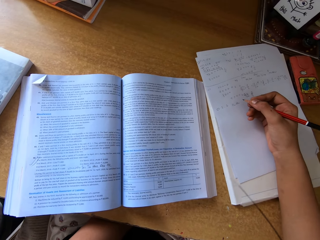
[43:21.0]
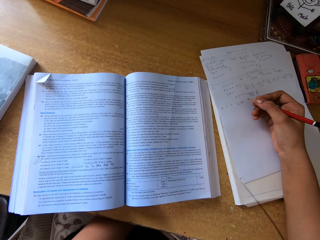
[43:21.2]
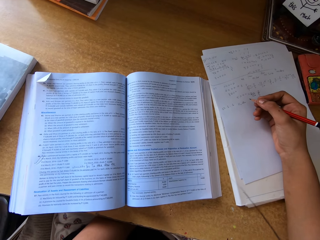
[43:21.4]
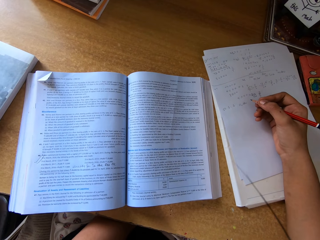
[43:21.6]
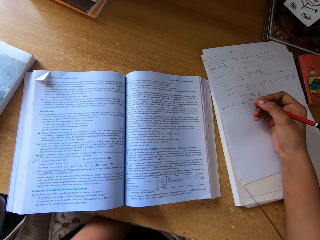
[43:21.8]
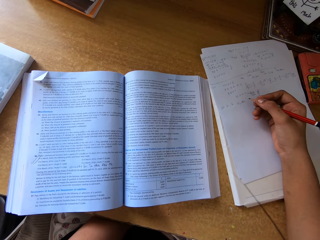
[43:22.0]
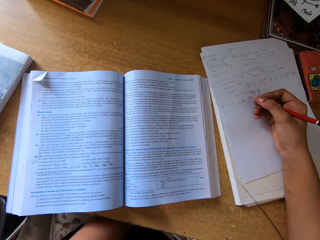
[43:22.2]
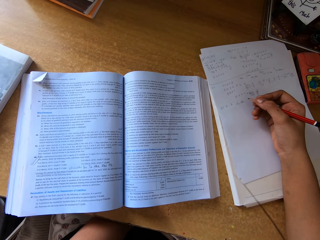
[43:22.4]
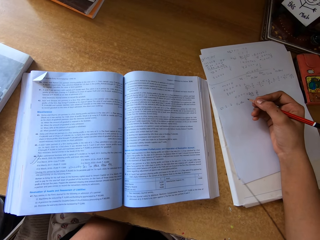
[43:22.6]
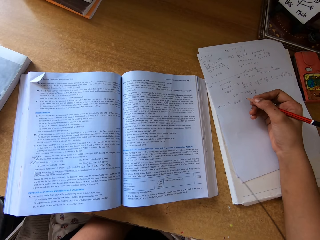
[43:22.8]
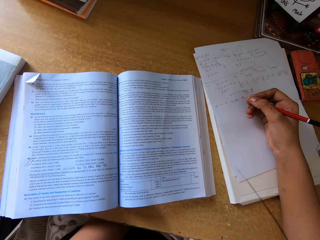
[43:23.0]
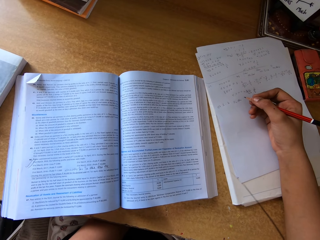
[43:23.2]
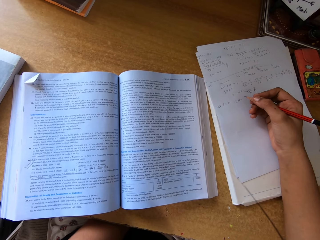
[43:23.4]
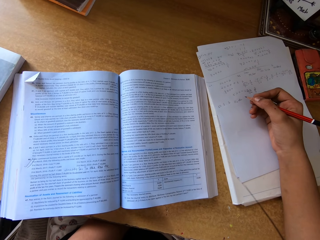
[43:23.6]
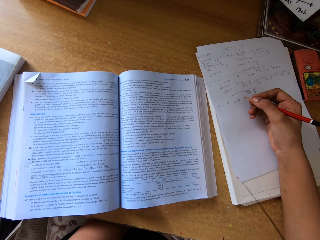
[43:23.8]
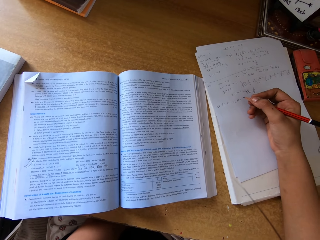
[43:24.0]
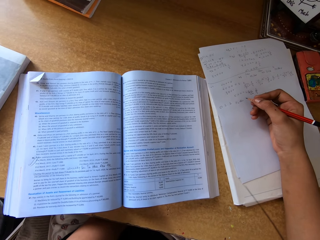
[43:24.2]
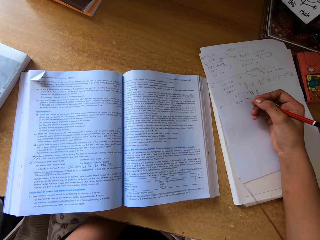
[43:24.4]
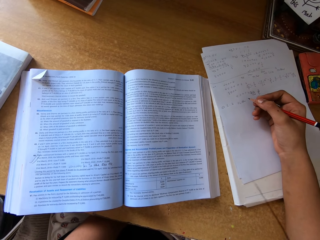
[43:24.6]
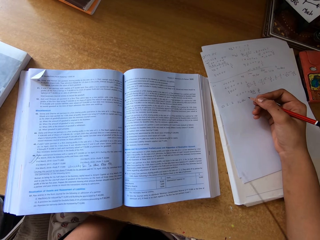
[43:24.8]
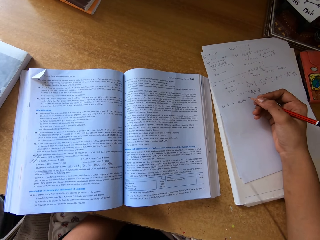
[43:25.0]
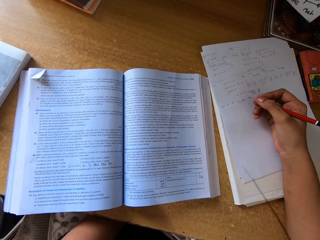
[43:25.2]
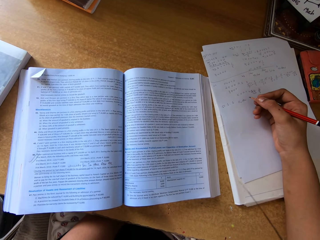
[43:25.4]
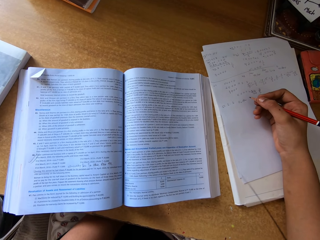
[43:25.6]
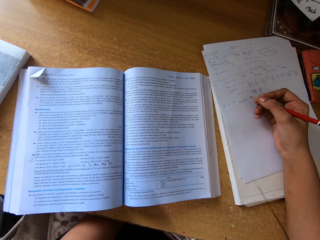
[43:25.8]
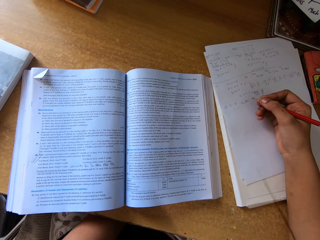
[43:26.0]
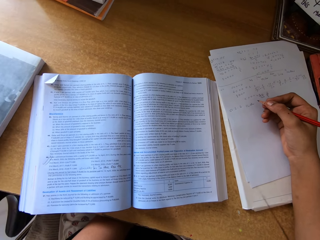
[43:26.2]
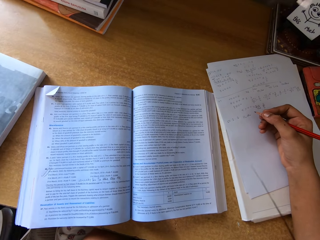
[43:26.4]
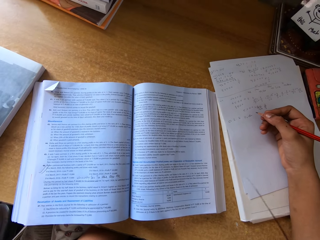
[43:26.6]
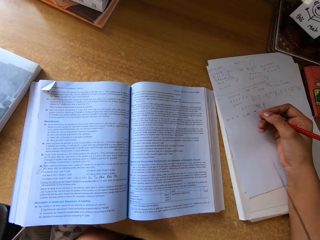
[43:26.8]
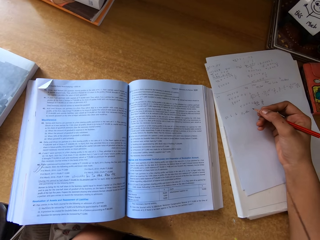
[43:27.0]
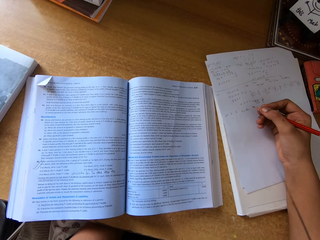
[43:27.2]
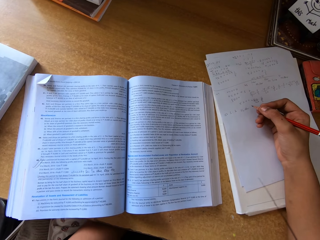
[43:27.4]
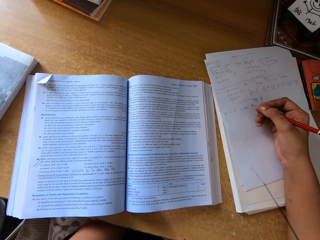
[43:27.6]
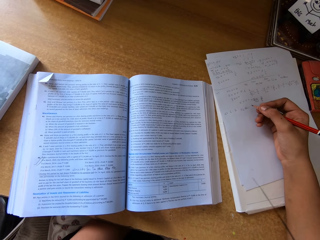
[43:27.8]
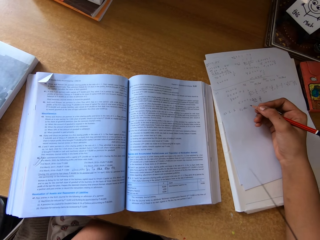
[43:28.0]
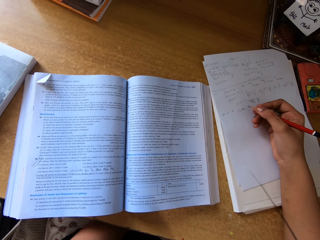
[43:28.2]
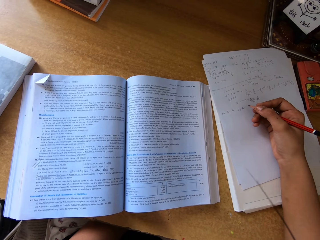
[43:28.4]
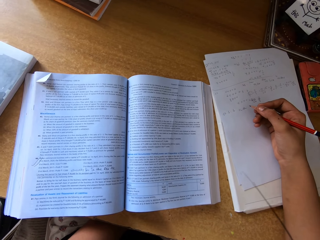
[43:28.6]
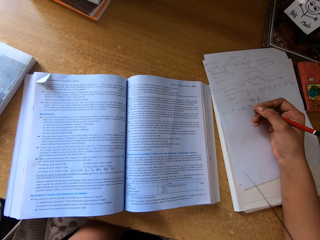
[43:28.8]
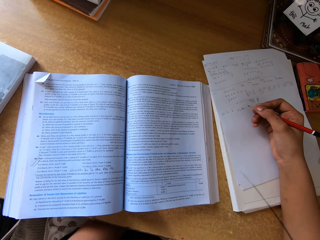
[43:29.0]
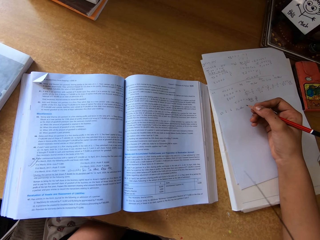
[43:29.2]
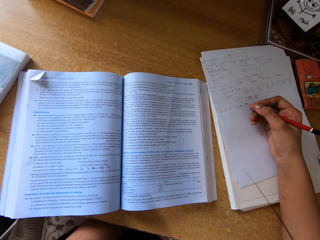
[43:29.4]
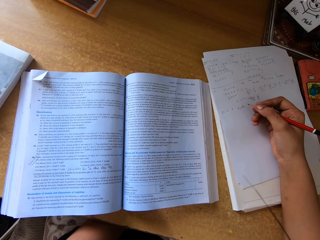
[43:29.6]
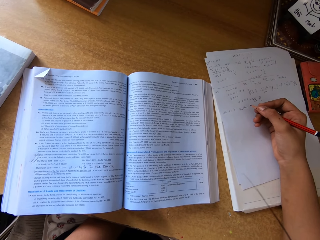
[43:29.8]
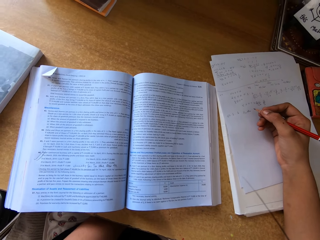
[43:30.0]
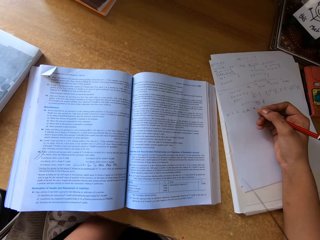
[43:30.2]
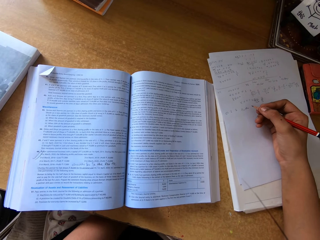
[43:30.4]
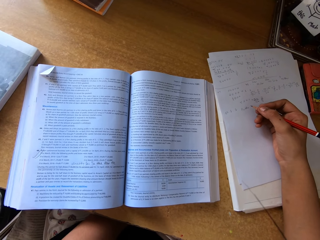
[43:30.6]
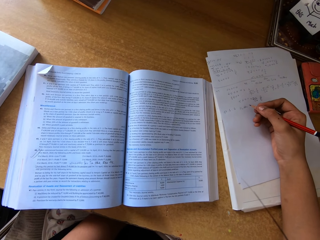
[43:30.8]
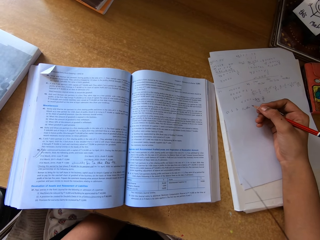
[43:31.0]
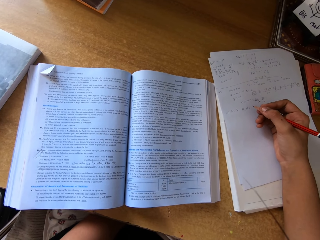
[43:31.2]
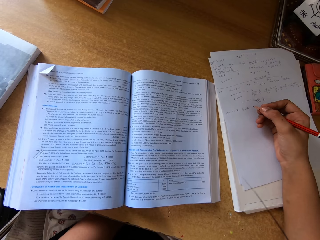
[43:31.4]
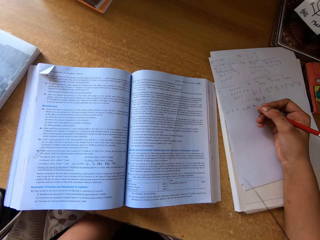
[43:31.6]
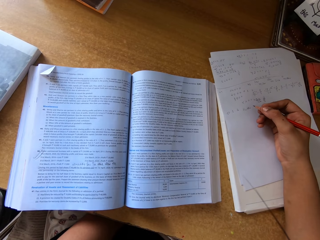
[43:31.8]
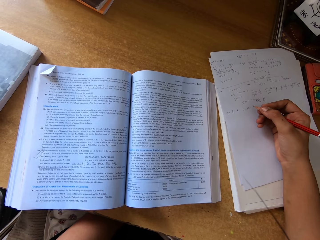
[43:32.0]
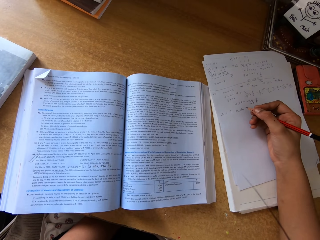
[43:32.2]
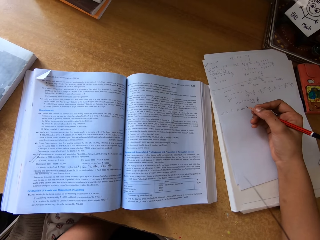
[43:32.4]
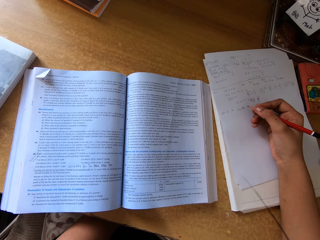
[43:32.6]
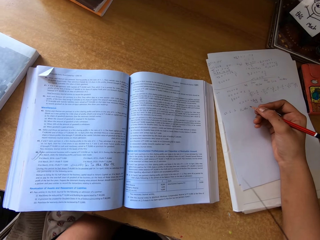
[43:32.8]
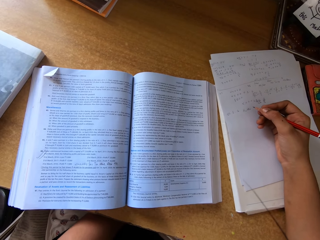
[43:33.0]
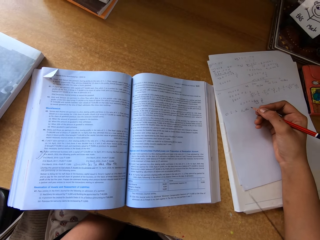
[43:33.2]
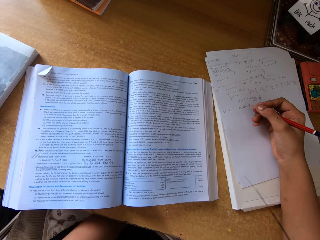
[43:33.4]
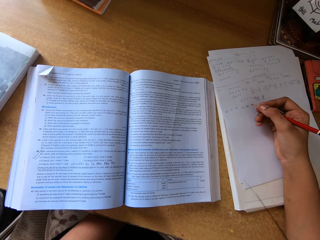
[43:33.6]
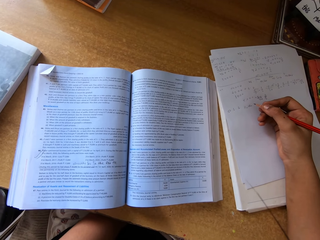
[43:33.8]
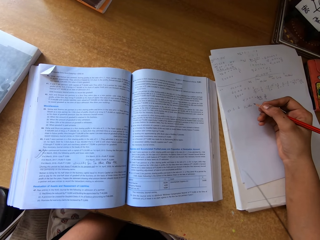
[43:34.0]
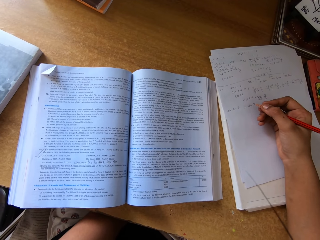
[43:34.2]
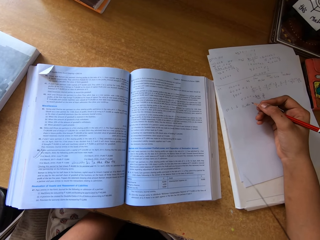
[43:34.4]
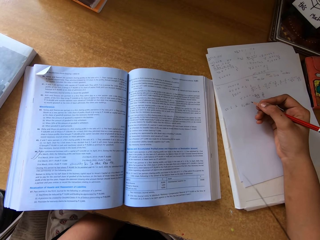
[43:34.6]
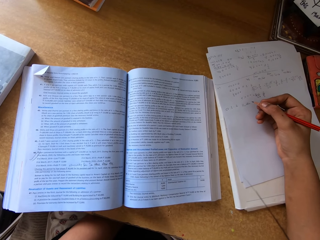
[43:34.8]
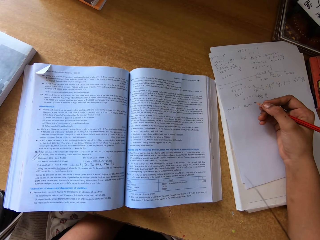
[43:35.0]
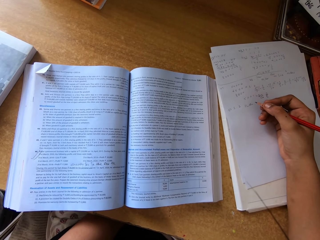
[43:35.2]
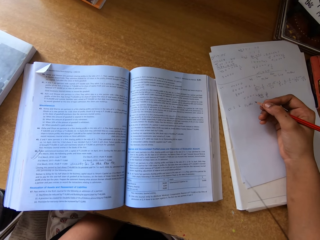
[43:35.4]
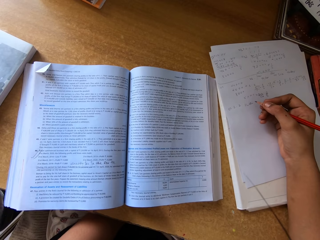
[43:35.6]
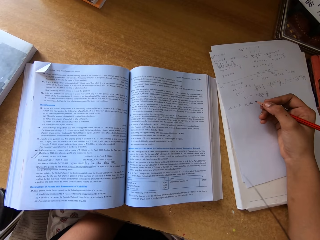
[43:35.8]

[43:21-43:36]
The camera wearer shakes her left leg. She peruses the text book. She peruses the text book again. She shakes her left leg.

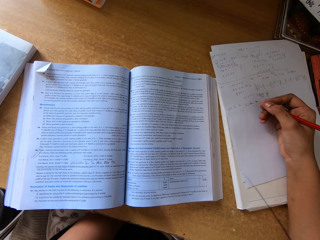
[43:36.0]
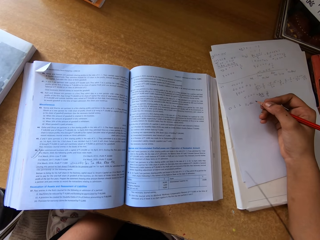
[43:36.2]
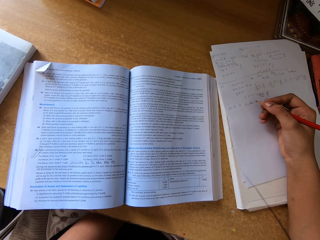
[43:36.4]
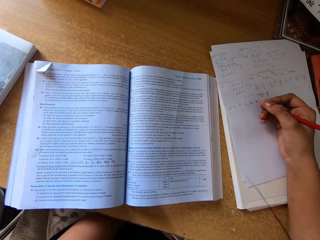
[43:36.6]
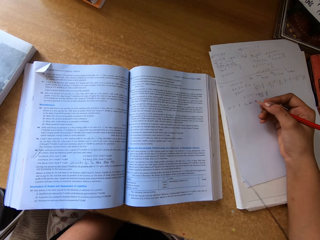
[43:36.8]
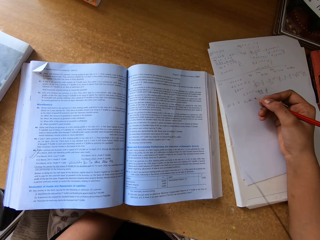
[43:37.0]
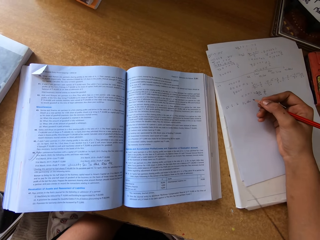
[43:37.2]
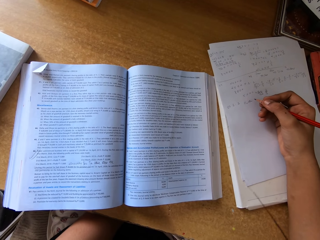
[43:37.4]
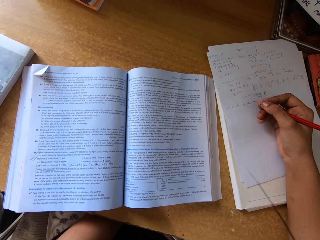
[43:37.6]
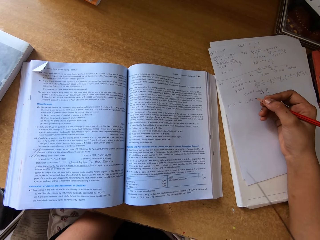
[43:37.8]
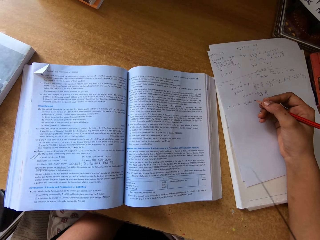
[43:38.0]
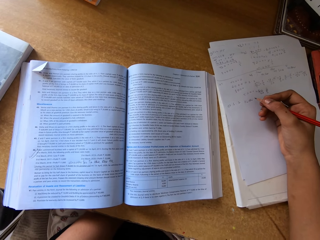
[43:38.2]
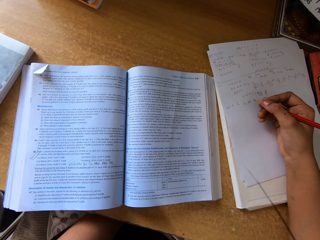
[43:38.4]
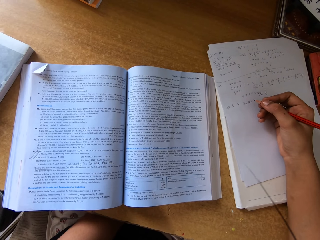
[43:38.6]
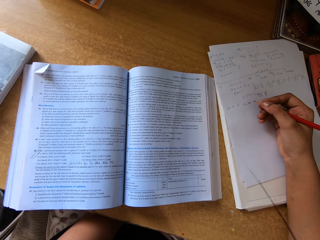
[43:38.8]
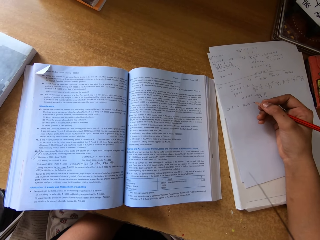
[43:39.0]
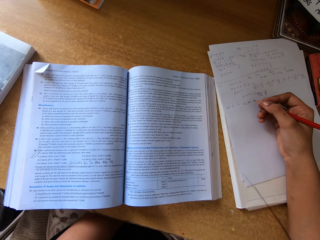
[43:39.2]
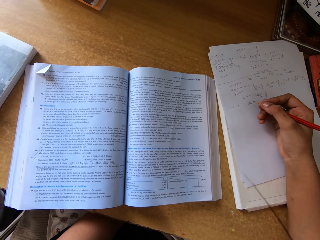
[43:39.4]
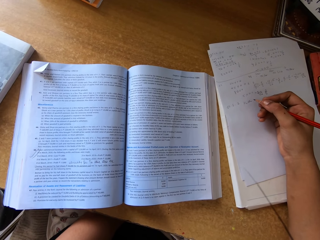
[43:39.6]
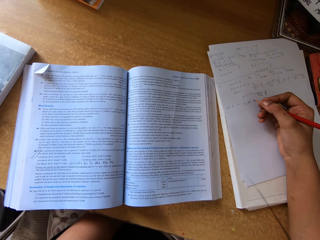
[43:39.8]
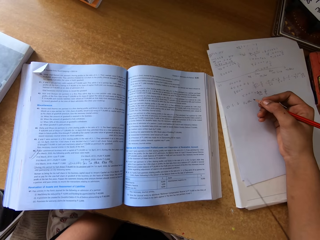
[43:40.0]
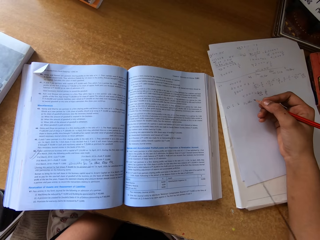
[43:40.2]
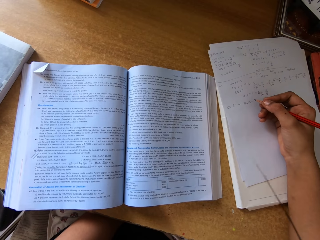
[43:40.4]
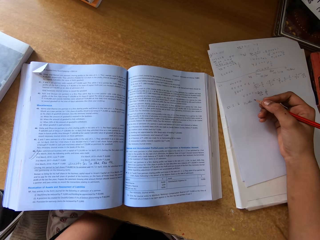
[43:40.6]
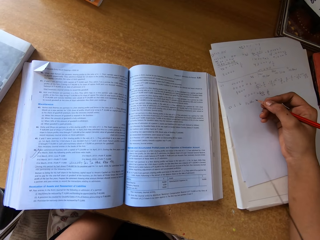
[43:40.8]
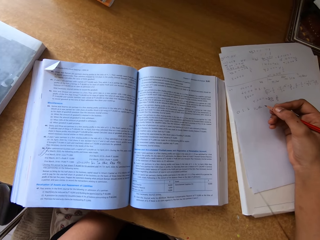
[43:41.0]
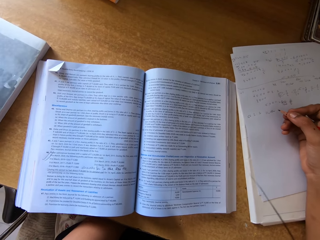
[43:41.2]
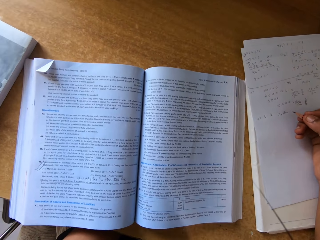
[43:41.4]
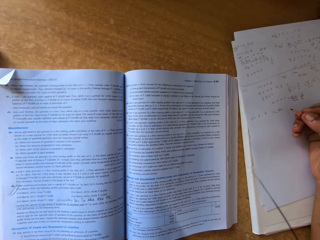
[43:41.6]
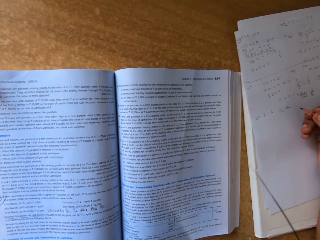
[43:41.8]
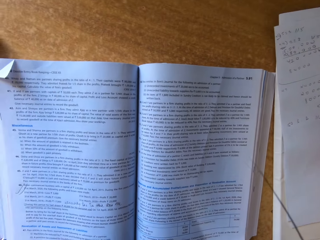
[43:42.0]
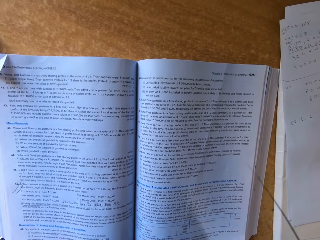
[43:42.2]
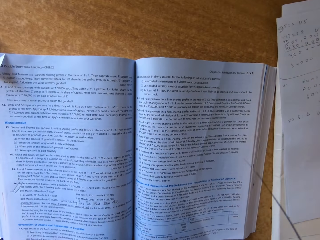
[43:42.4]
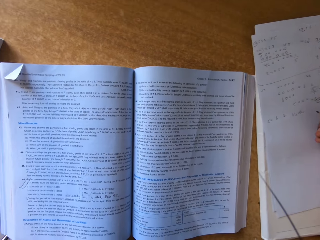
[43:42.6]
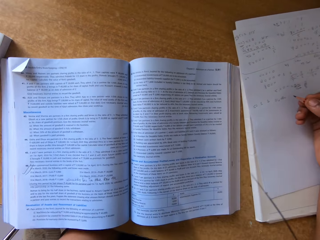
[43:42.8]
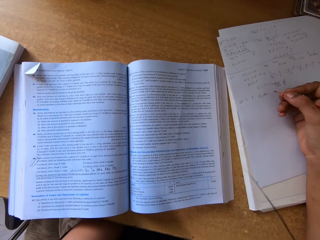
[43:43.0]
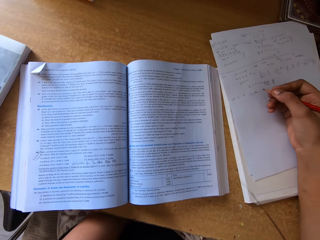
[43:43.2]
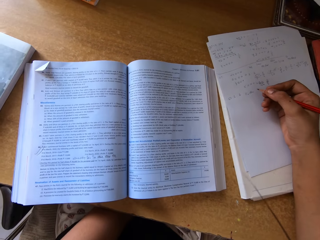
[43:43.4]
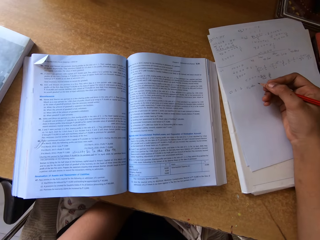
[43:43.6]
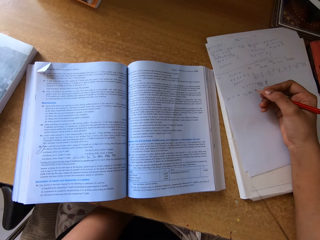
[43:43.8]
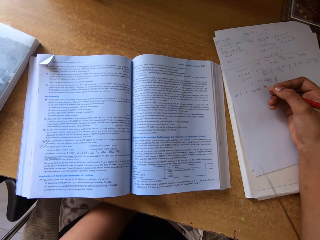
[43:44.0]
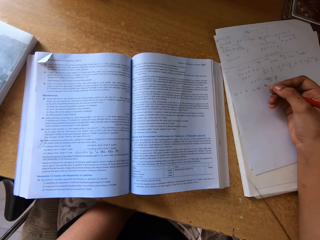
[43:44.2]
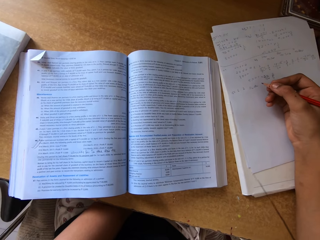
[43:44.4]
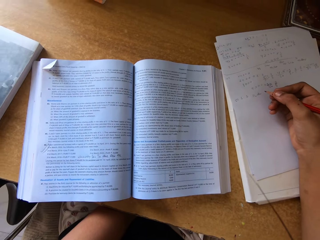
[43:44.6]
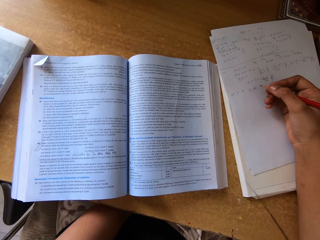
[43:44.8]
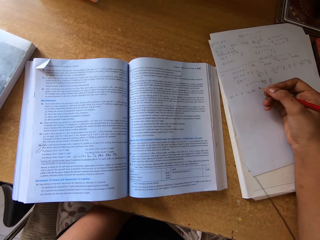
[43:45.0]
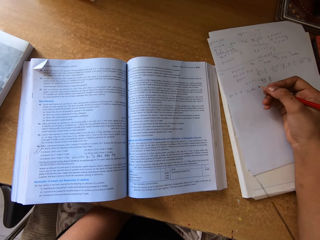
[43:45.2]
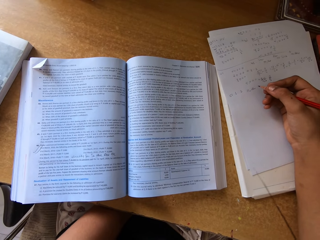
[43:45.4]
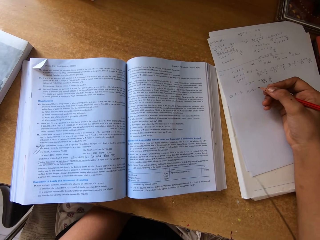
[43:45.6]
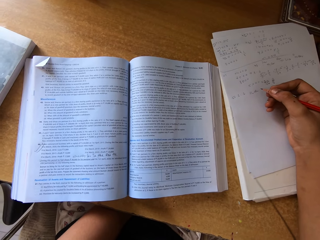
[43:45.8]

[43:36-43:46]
The camera wearer shakes her head. She peruses the text book. She looks around. She nears the book. She peruses the text book. She withdraws her head from the book.
